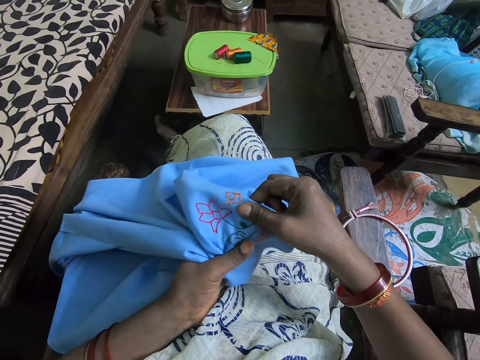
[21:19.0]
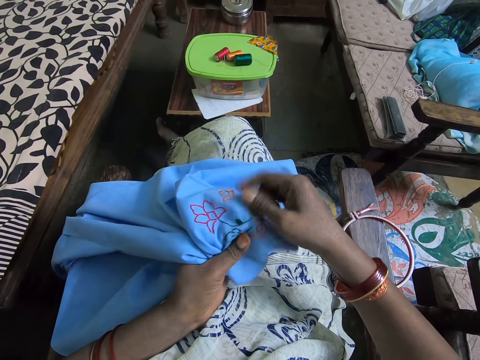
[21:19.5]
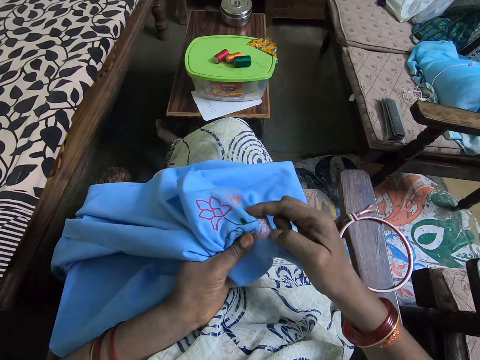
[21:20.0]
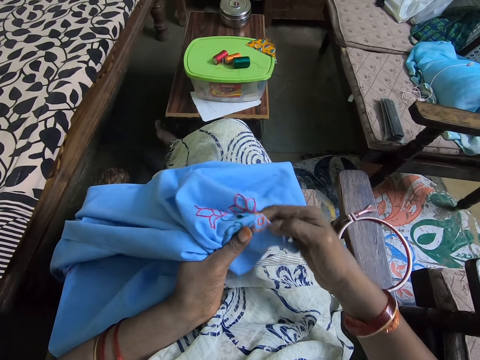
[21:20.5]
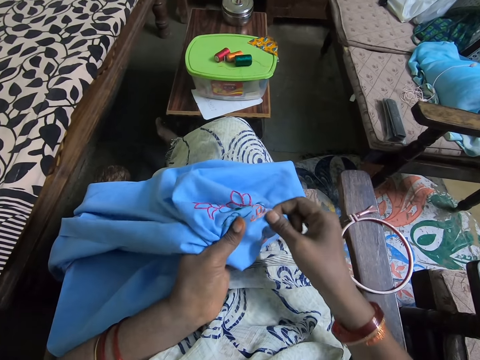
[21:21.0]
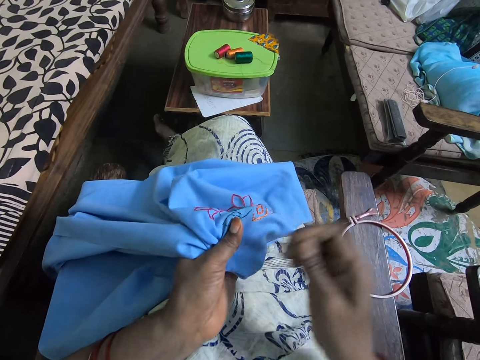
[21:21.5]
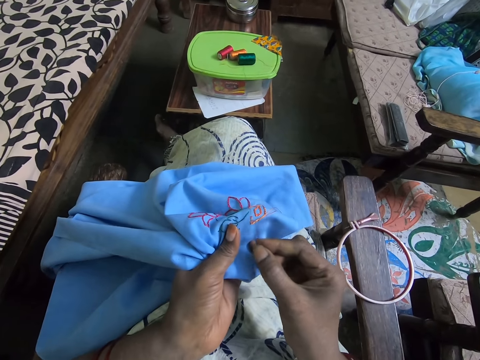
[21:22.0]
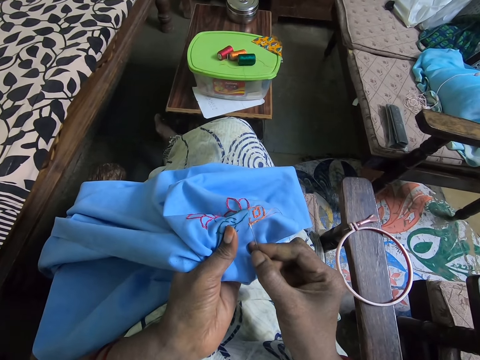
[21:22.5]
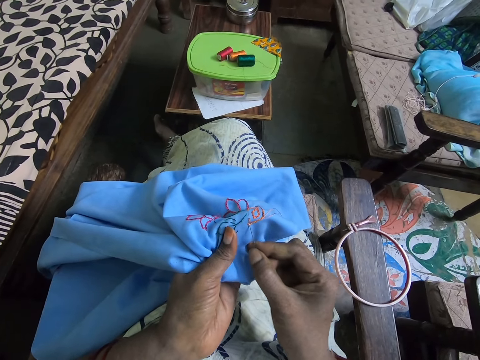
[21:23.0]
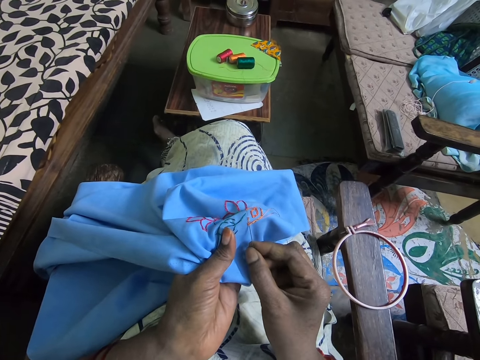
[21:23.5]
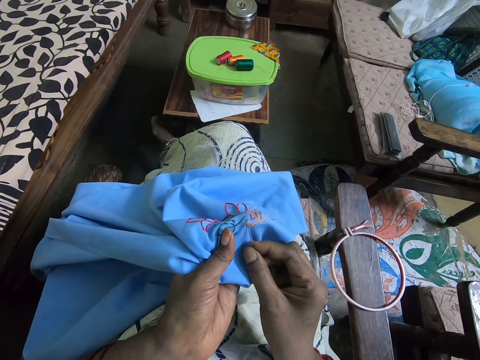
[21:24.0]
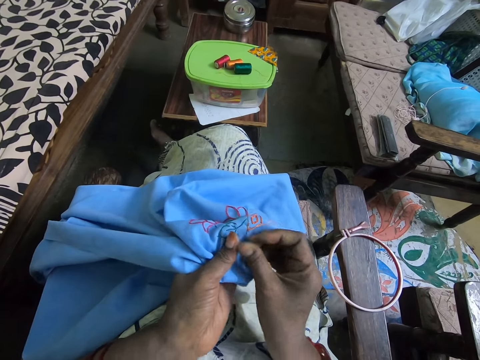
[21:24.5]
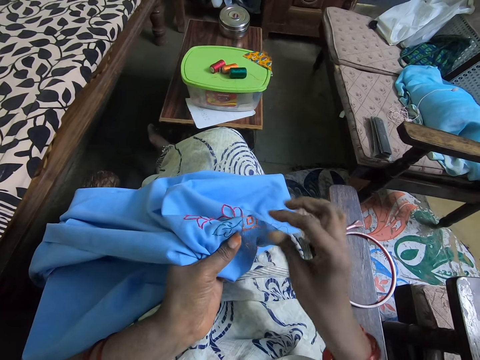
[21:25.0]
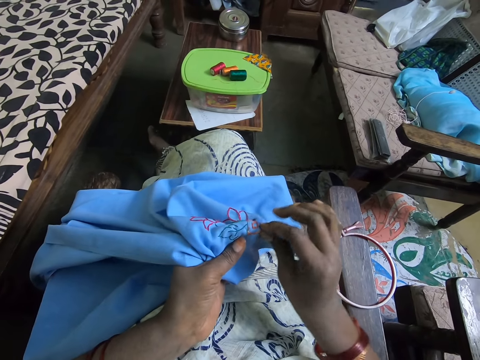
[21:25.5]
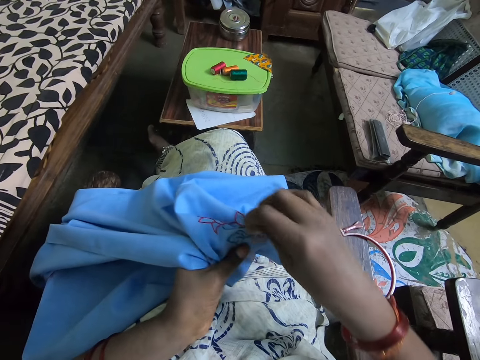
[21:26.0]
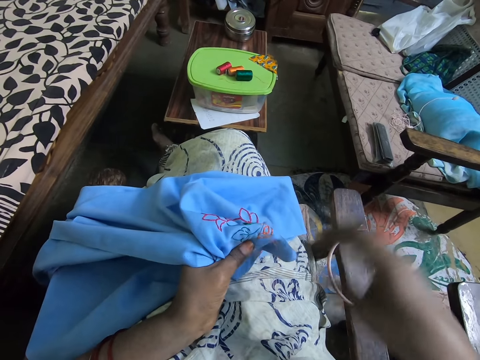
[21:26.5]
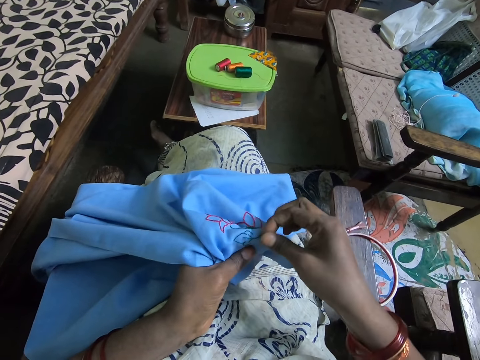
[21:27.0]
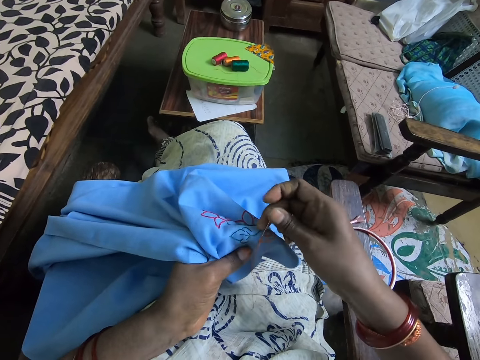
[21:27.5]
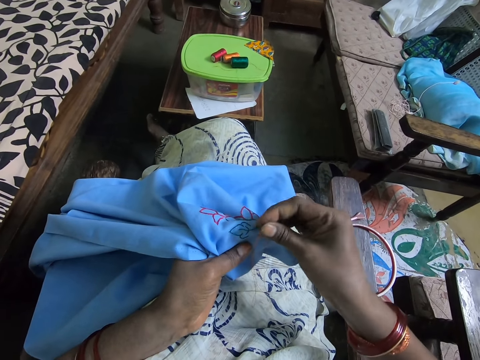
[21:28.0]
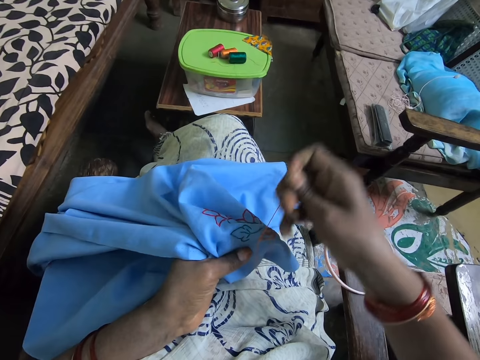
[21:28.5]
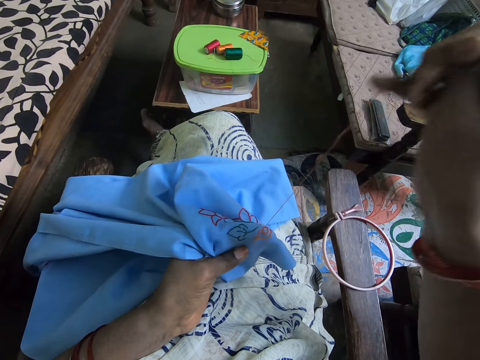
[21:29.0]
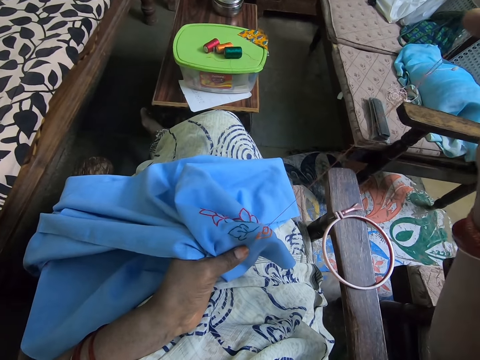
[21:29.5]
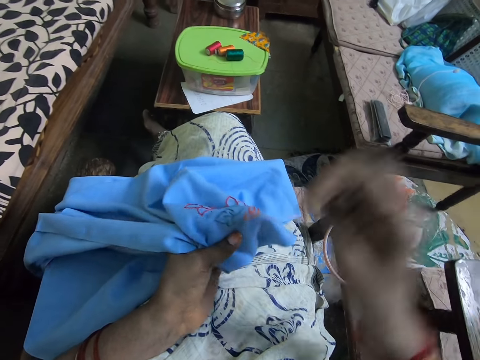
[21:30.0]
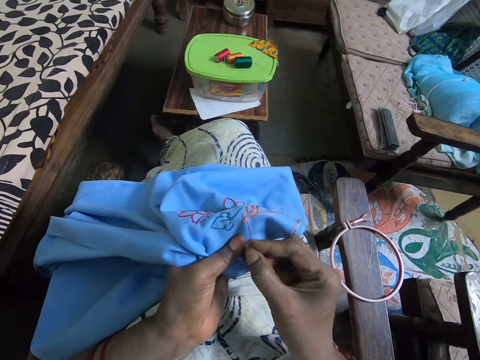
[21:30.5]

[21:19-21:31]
The camera wearer sews the cloth. They pierce through the fabric with the needle. They adjust the thread. They wind the thread around the needle. They pull up the needle.

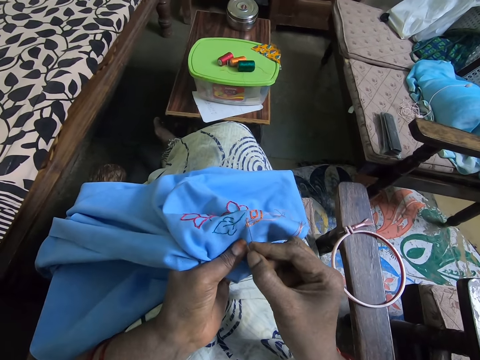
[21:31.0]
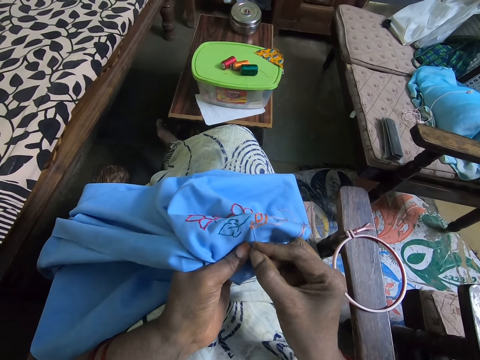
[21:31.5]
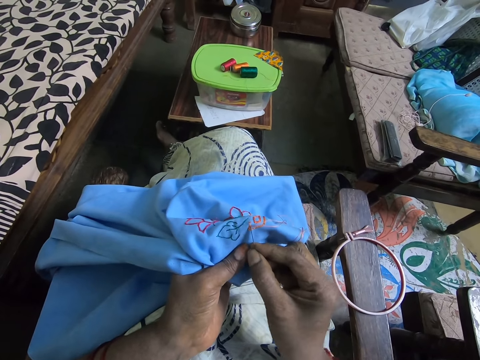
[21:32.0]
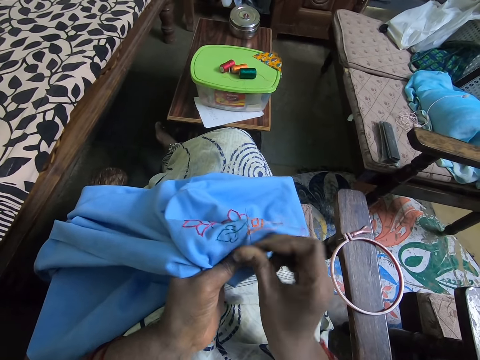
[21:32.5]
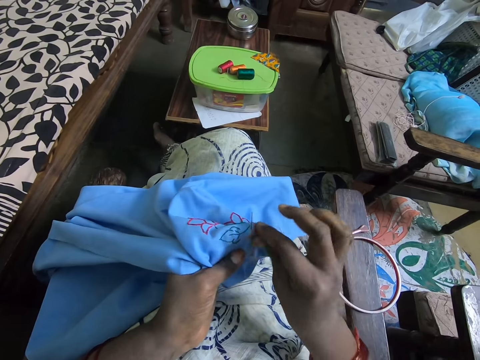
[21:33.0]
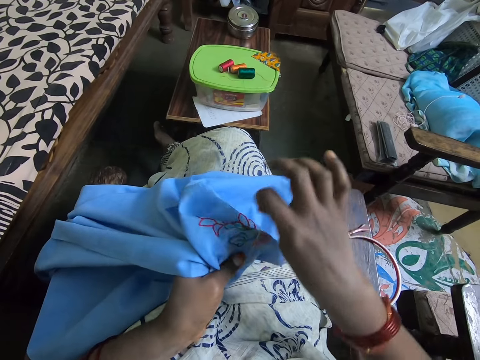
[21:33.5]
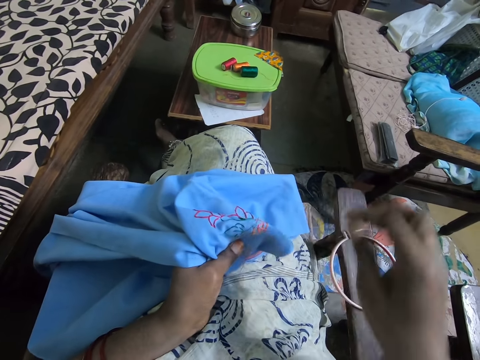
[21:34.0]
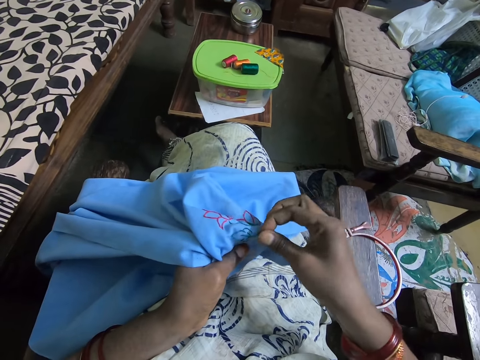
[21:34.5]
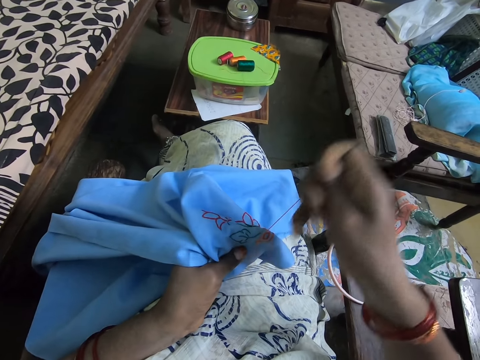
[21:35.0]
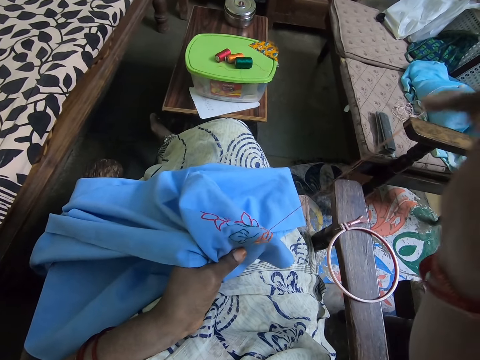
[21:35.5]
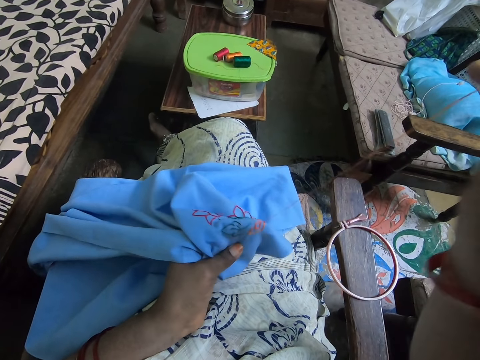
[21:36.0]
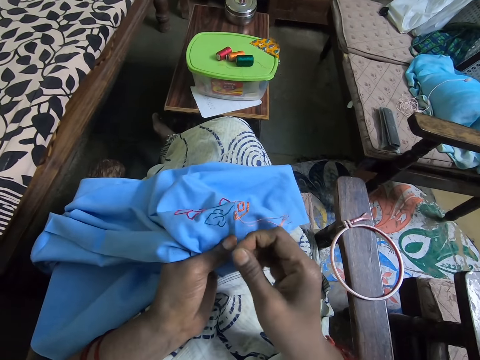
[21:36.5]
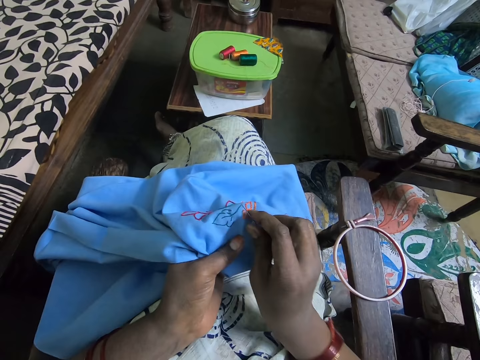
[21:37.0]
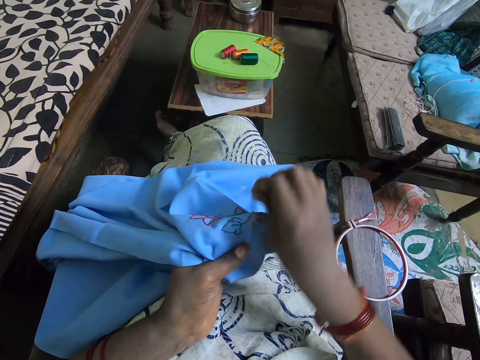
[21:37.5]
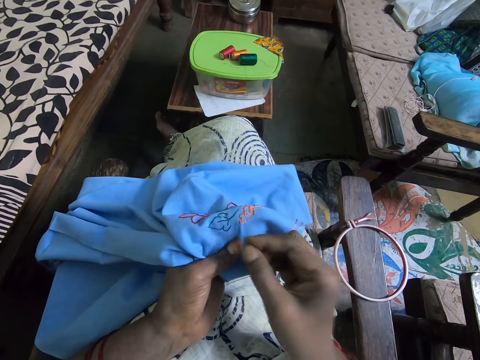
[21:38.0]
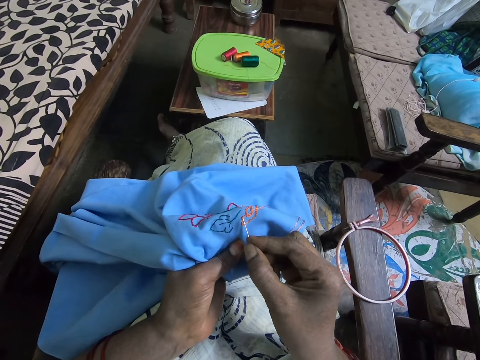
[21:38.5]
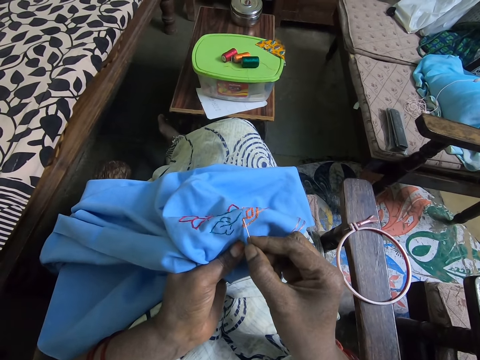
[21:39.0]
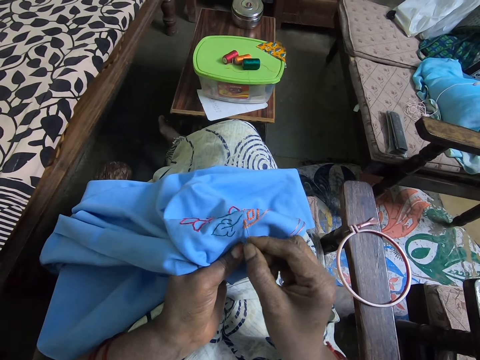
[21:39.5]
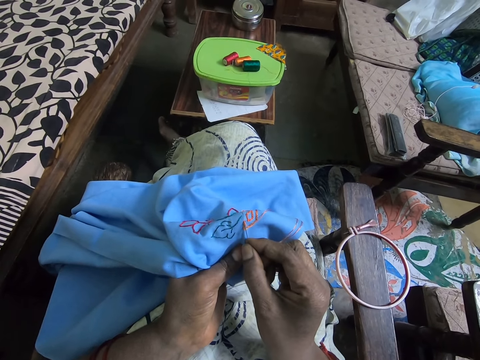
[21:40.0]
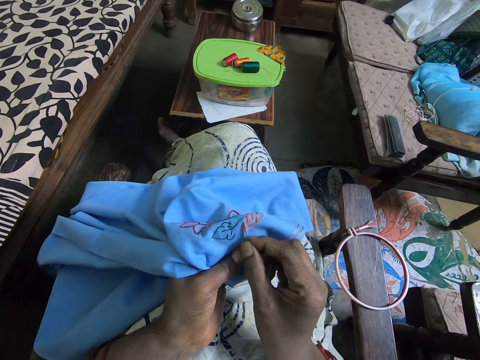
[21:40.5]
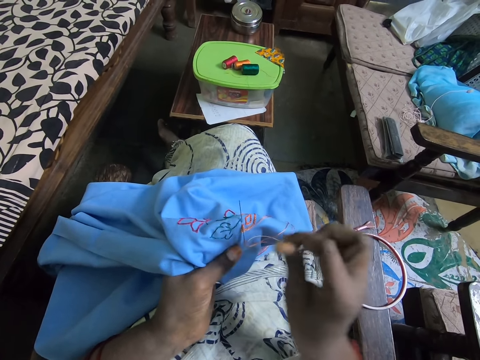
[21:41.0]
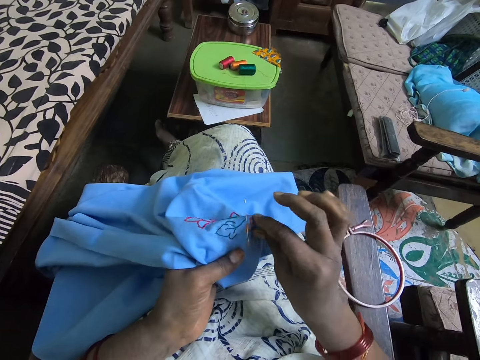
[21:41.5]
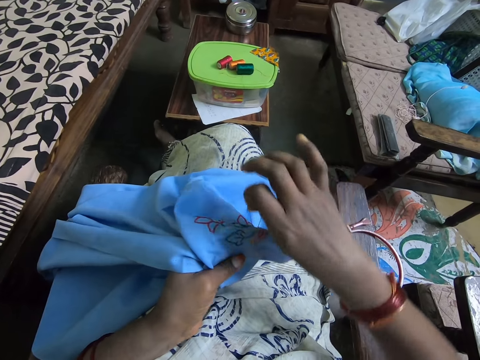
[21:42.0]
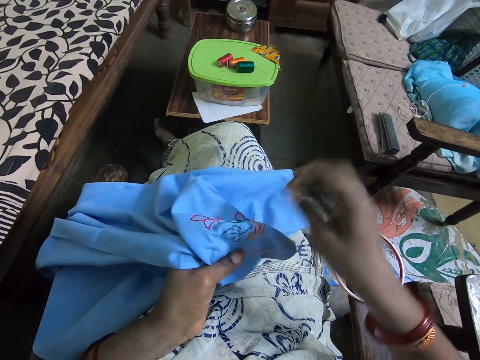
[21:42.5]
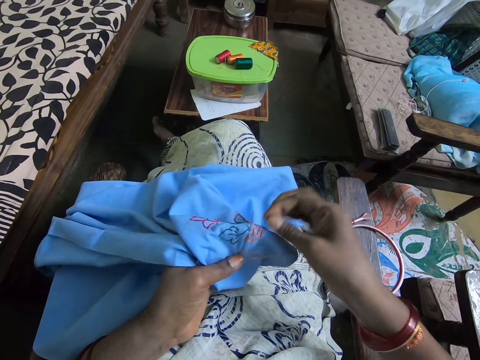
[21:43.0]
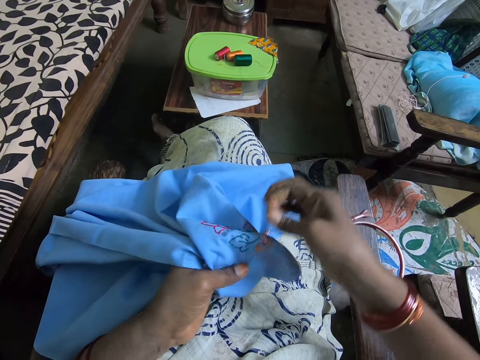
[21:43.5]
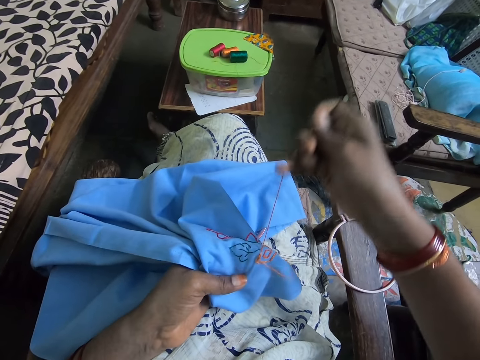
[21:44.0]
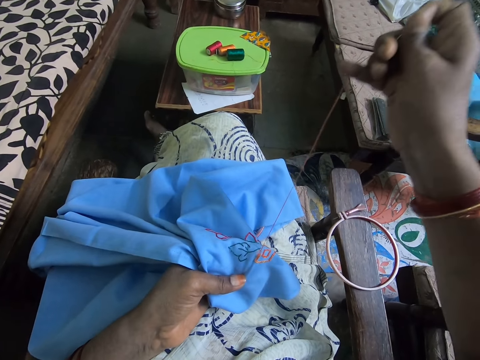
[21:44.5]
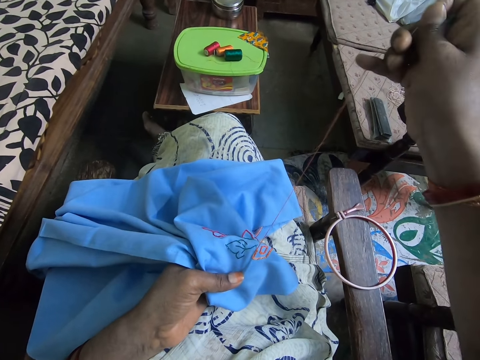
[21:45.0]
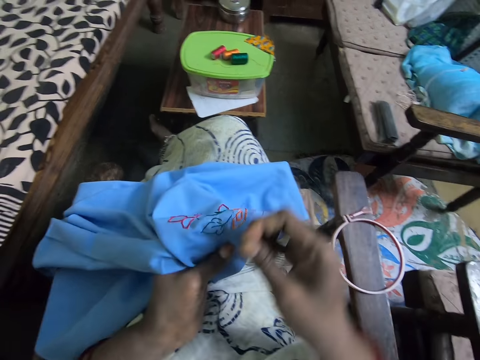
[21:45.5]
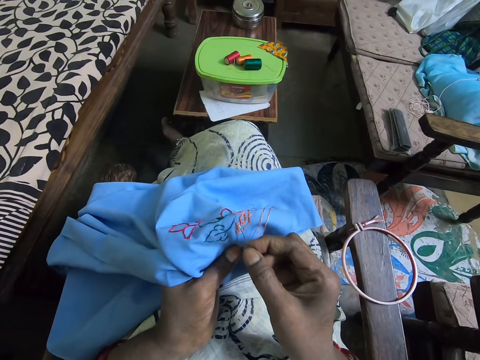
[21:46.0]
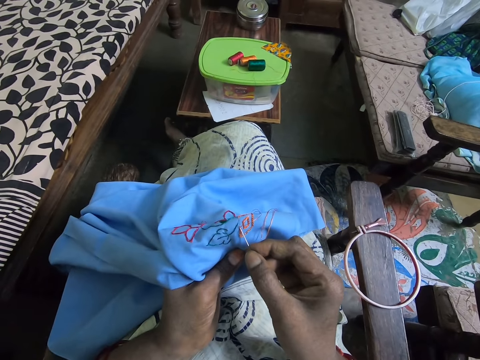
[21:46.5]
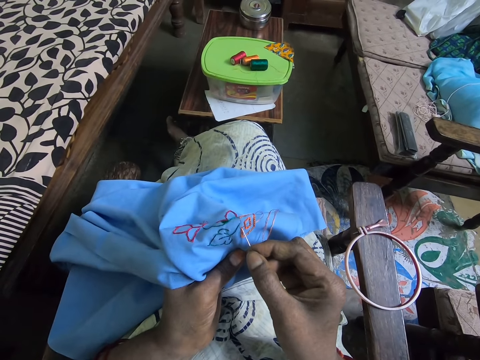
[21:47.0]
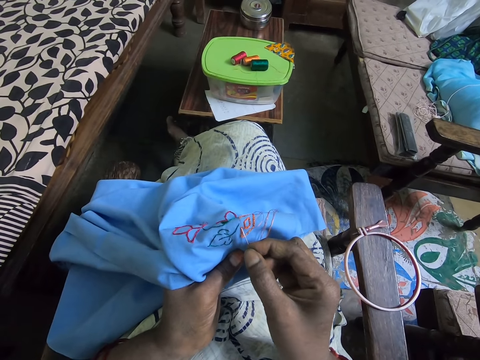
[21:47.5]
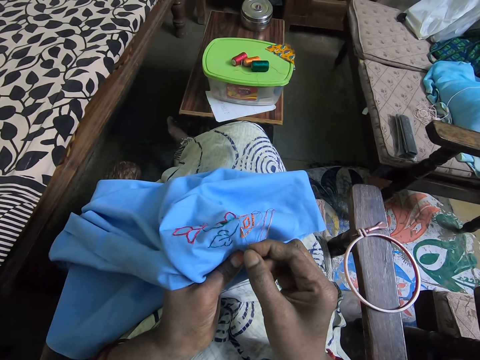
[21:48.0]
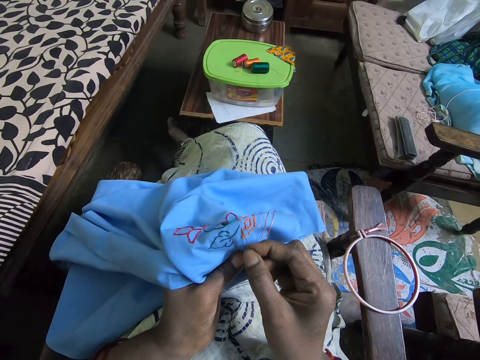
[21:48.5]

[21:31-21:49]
The camera wearer pierces through the fabric with the needle. They sew the cloth. They wind the thread around the needle. They pull up the needle. They press the needle. They pull the thread. They sew the cloth. They pierce through the fabric with the needle. They wind the thread around the needle. They adjust the thread. They pull the thread. They pull up the needle. They sew the cloth. They pierce through the fabric with the needle.
